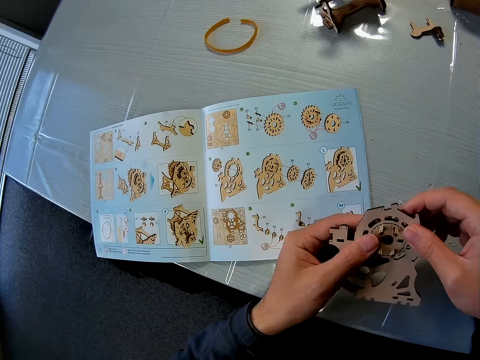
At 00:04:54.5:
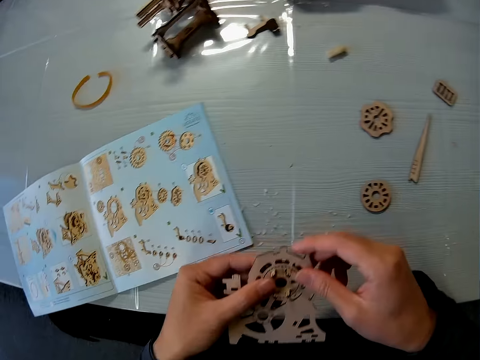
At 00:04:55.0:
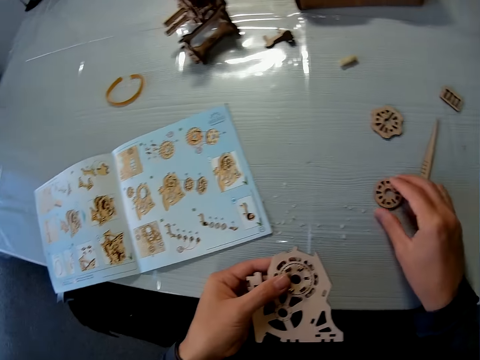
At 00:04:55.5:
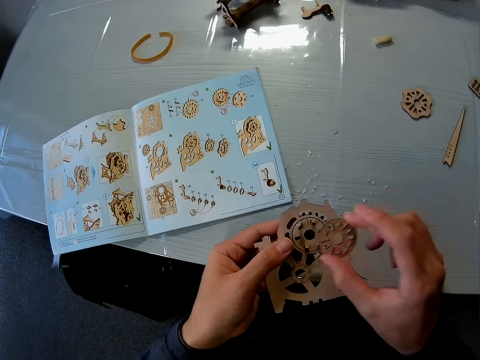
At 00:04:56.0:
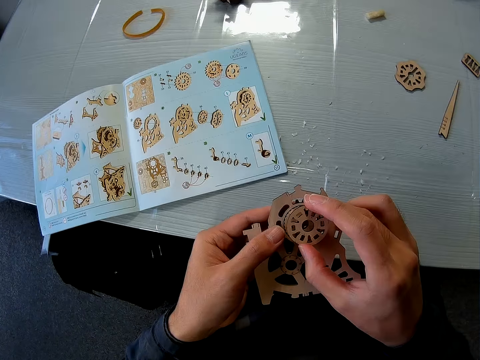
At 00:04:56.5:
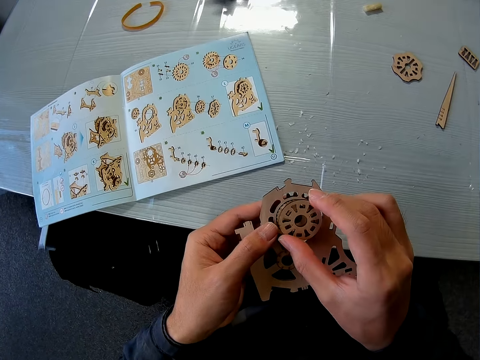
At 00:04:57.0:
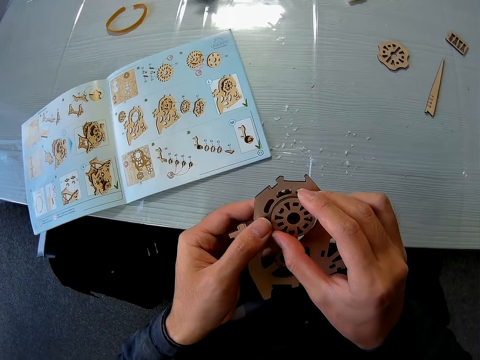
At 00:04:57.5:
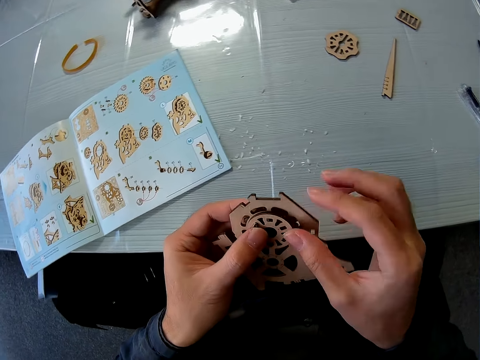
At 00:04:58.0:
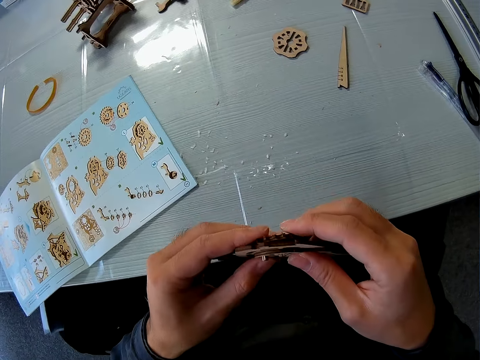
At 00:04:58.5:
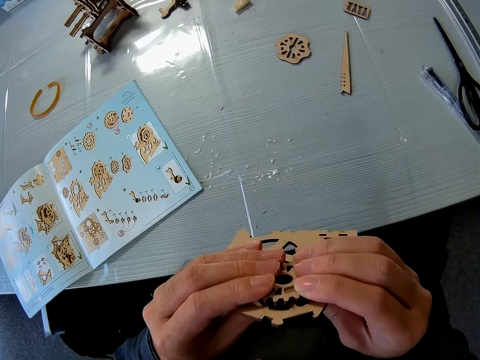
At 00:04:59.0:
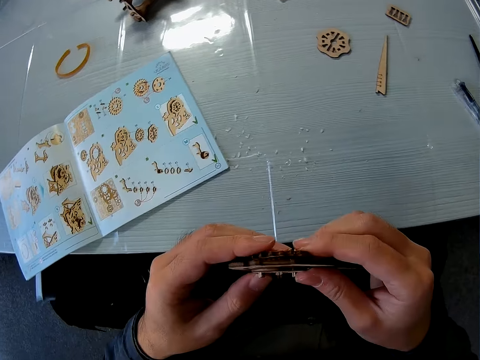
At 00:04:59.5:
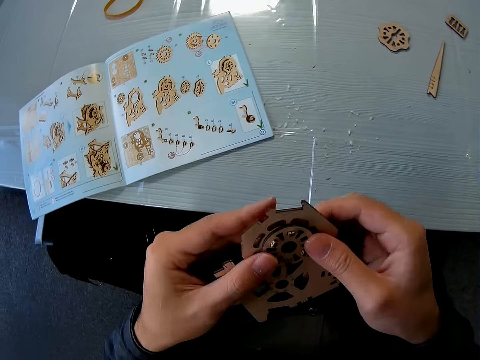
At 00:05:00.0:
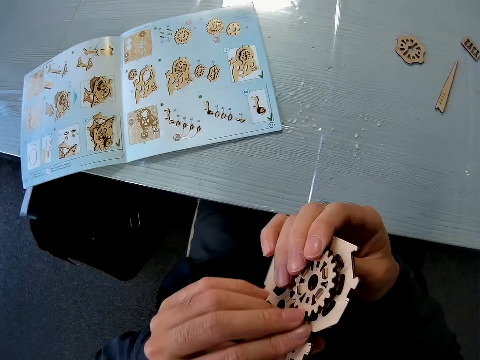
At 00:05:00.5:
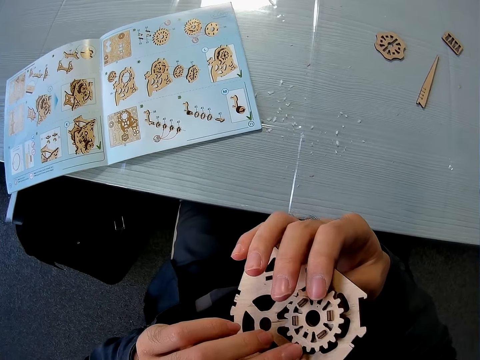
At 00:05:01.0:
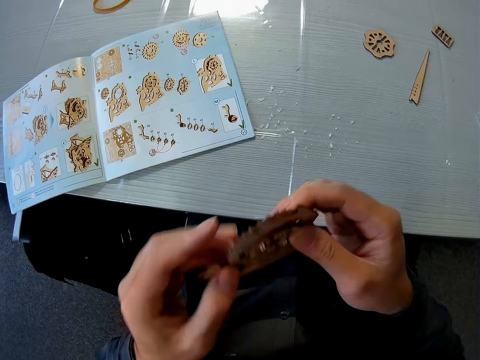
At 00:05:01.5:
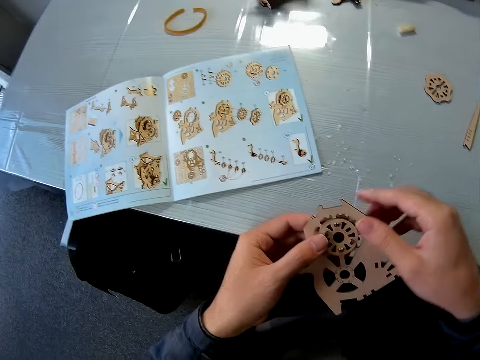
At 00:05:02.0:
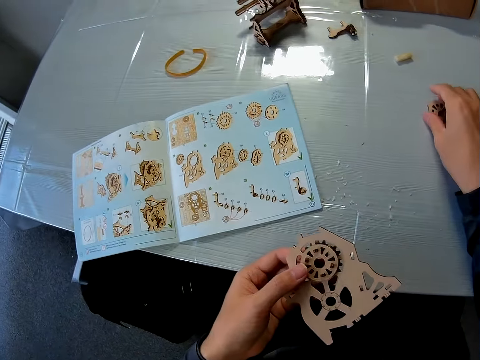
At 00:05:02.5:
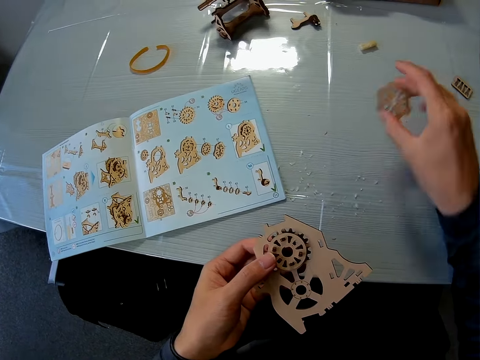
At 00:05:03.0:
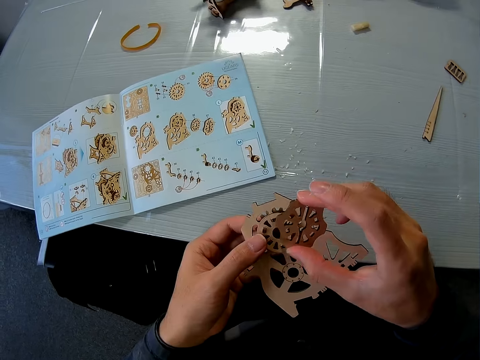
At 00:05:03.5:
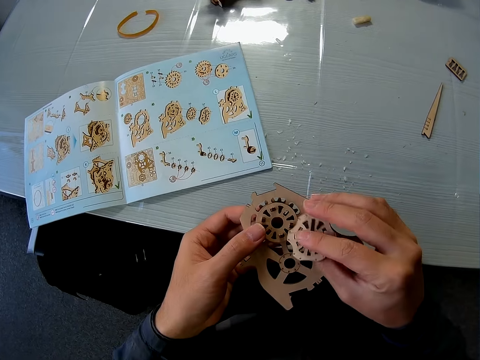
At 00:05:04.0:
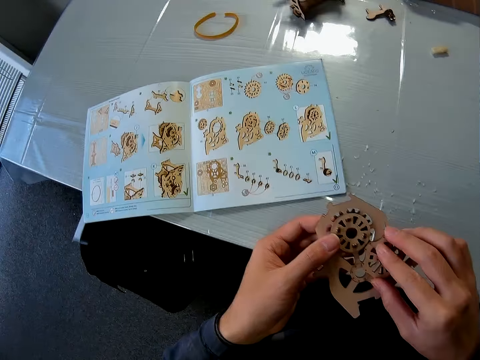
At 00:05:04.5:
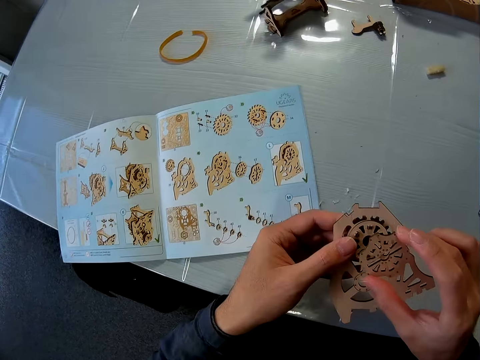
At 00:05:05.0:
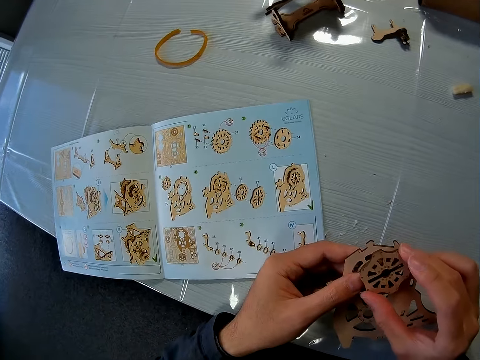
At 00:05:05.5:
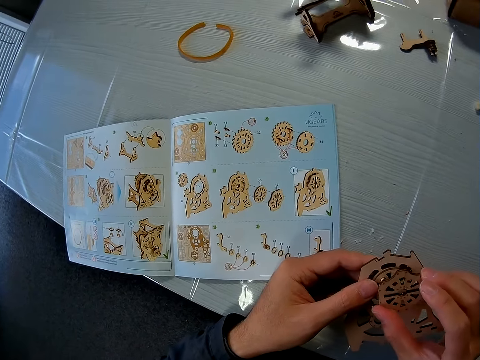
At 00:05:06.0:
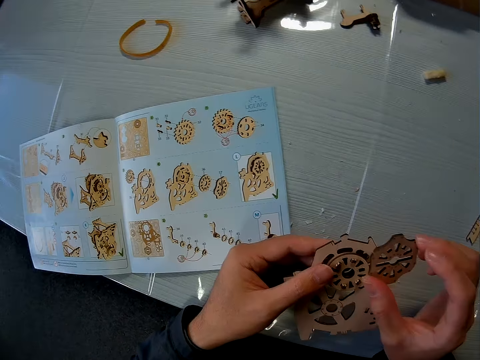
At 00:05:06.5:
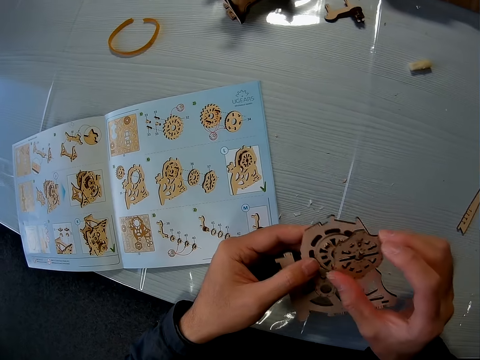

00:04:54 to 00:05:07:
The camera wearer fixes the gear models. He picks another piece of the wooden puzzle with his right hand. He joins the piece with one on his left hand. He picks another piece of the wooden puzzle with his right hand. He joins the piece with one on his left hand.

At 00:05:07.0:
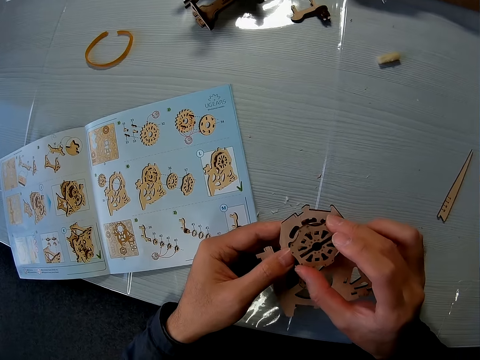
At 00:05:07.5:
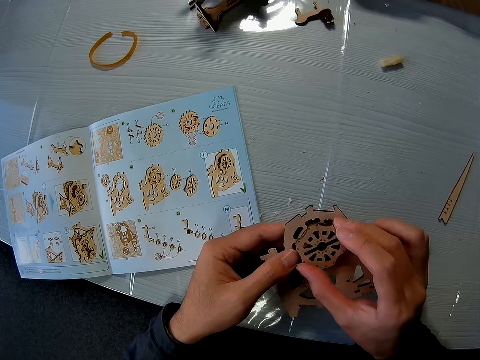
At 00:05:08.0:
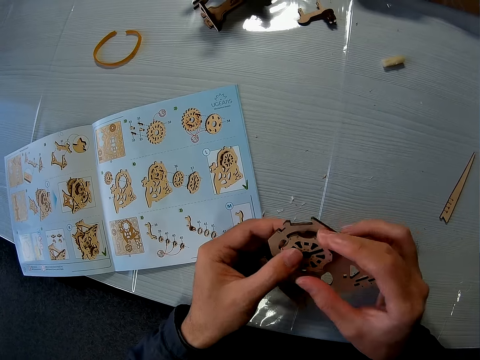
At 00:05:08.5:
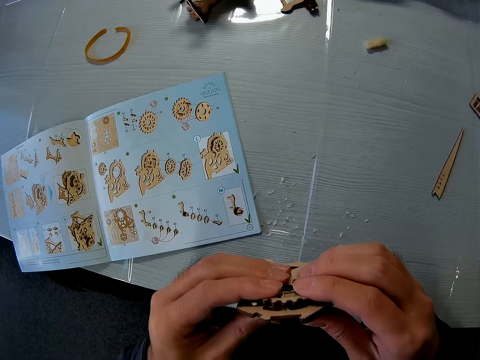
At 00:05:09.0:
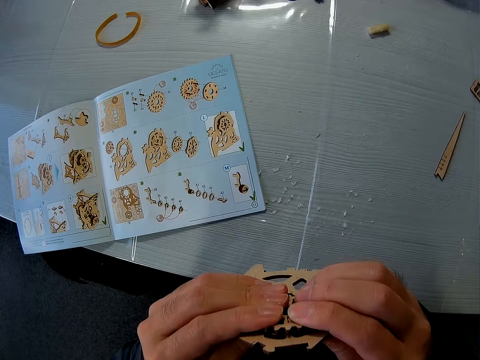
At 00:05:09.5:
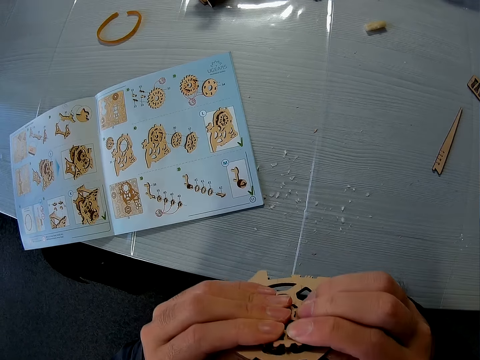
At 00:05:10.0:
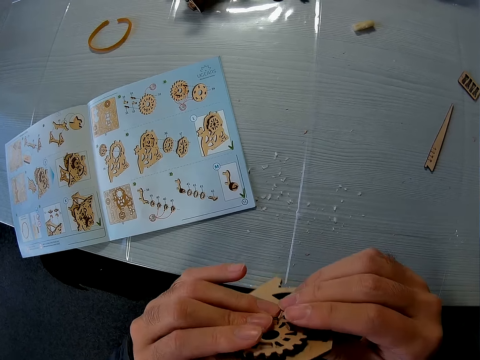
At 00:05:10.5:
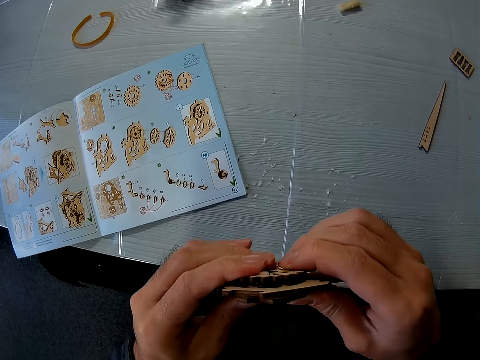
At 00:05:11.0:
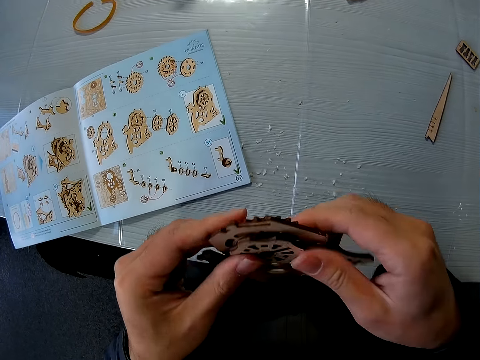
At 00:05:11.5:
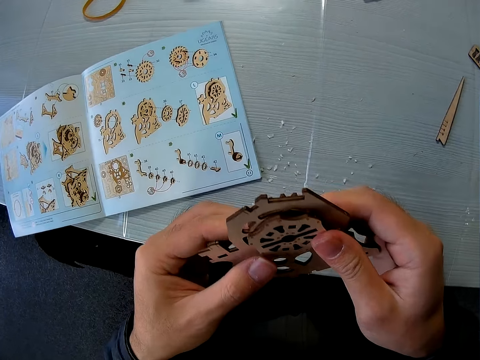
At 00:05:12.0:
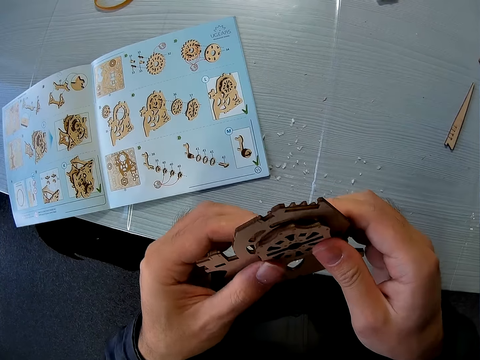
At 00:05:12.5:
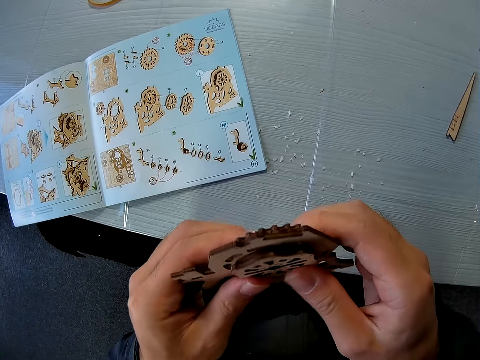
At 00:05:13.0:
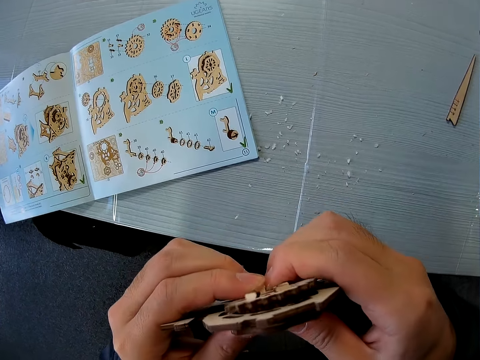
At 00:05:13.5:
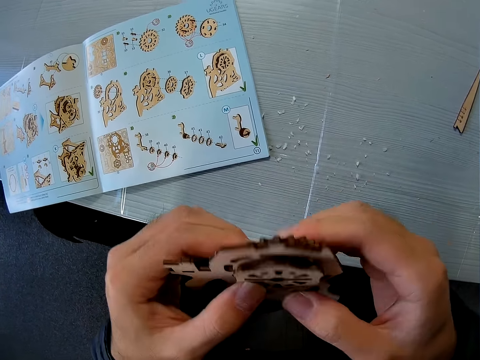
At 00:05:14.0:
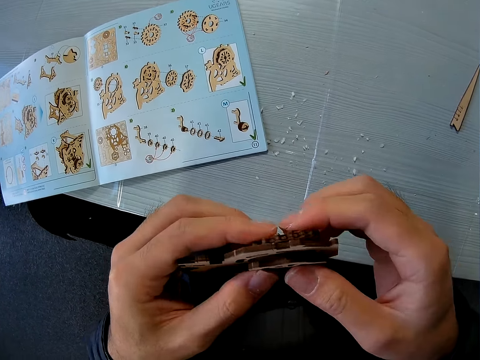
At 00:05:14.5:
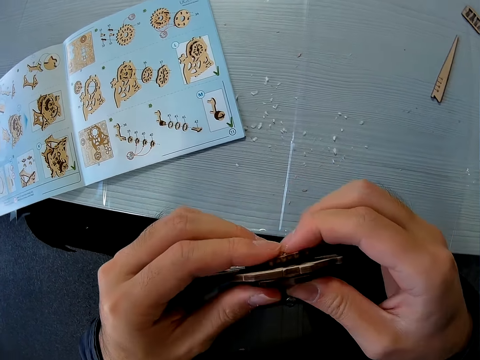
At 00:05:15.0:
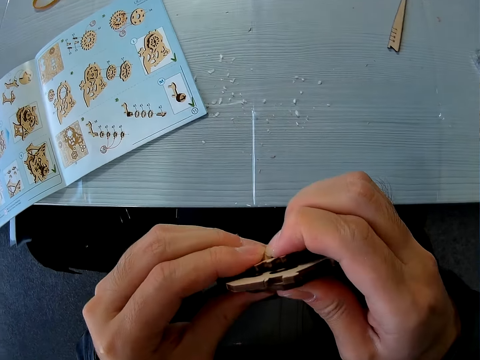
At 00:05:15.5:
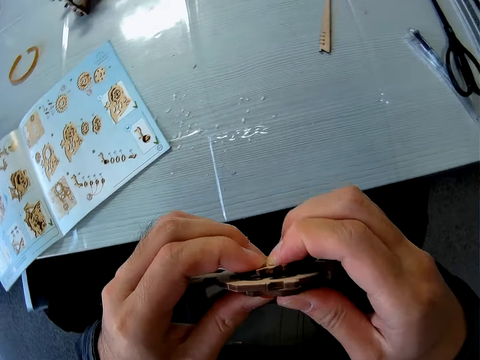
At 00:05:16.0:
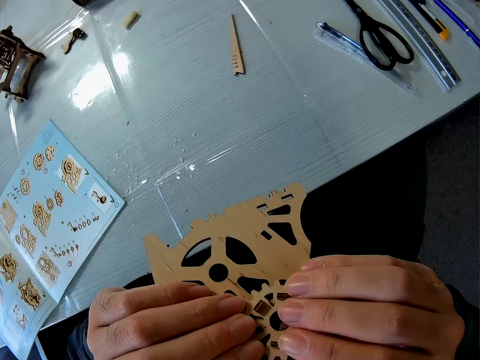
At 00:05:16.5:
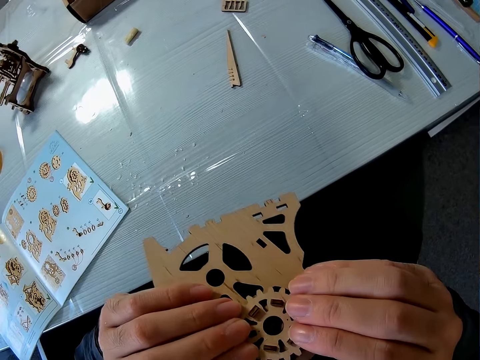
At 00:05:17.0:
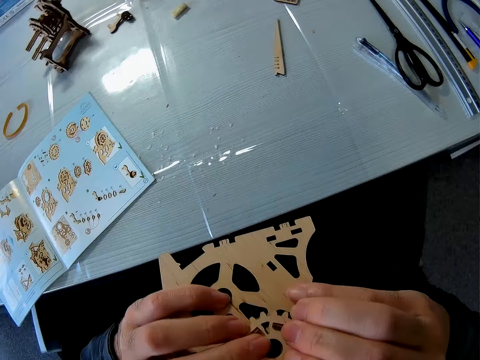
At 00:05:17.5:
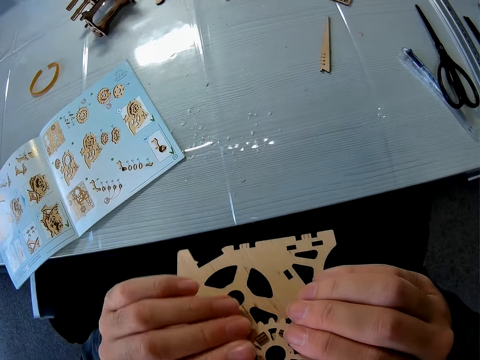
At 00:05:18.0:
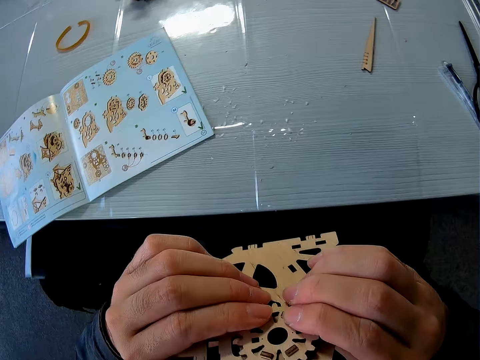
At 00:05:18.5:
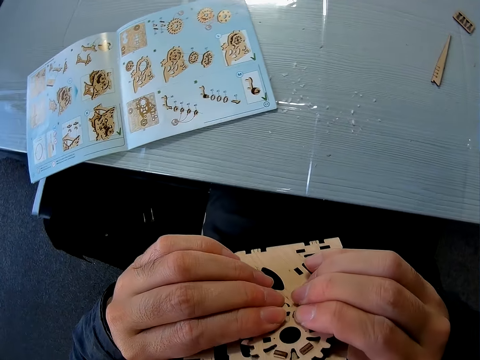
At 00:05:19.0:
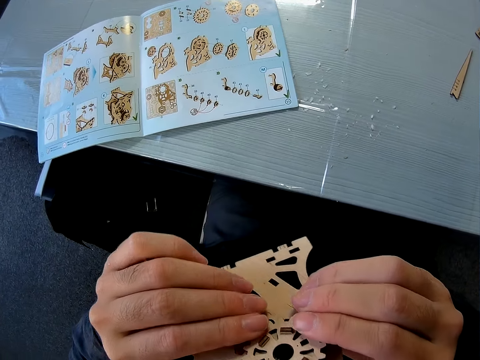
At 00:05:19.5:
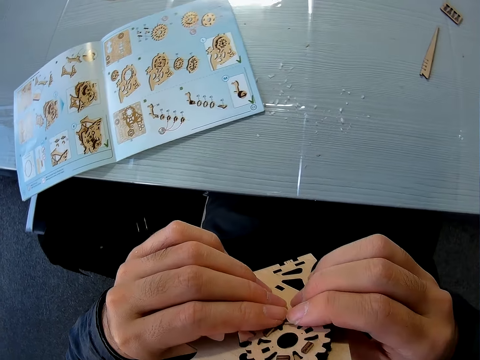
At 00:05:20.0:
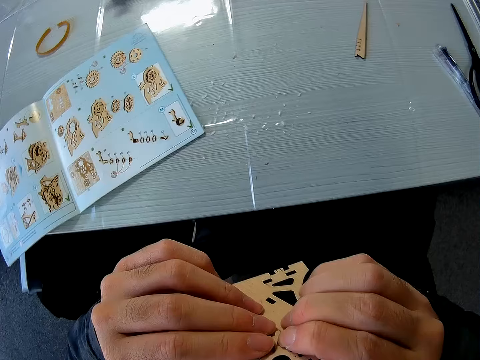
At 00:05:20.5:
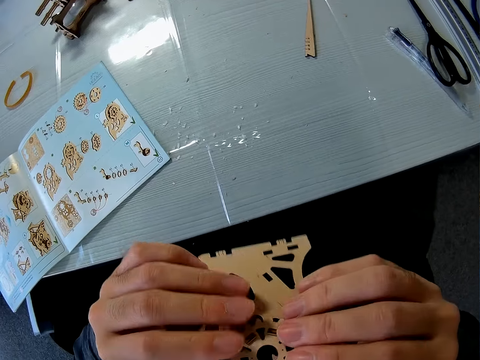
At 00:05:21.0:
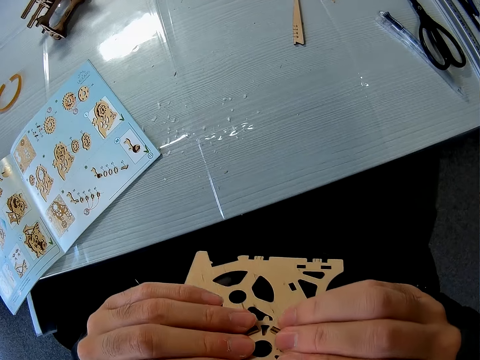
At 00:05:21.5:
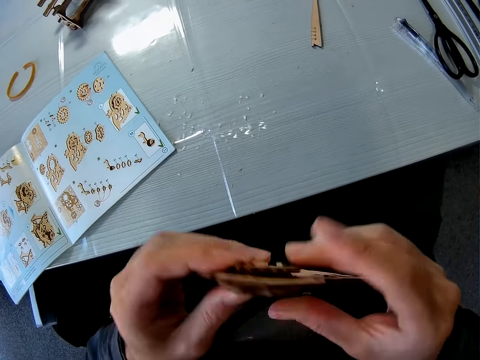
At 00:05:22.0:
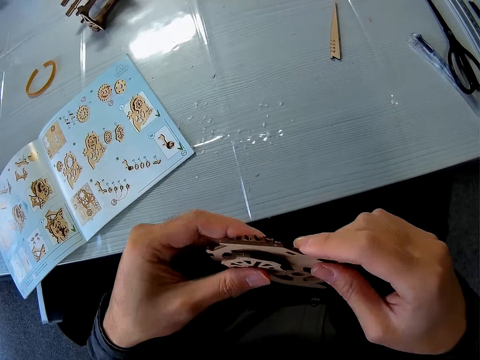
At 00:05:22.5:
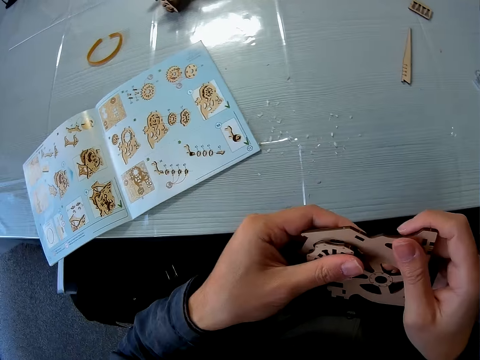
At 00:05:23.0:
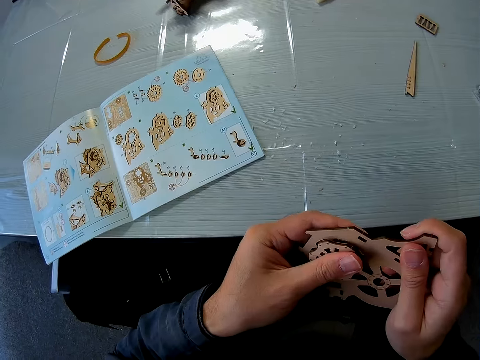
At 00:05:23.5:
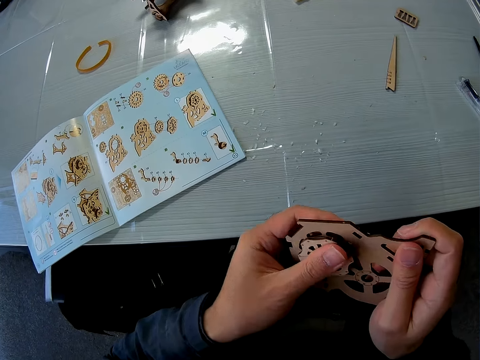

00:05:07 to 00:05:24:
The camera wearer adjusts the puzzle with both hands. They connect the gear model. They look at the gear model. They connect the gear model.
